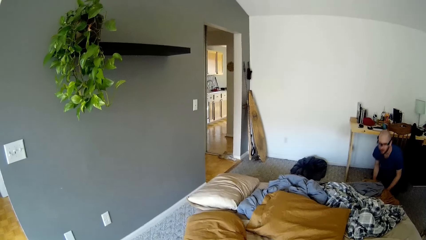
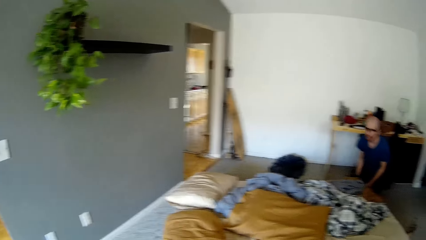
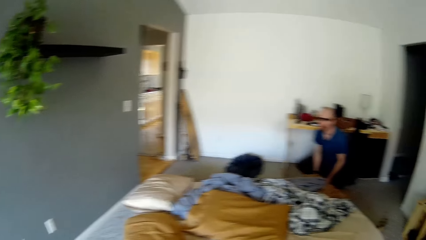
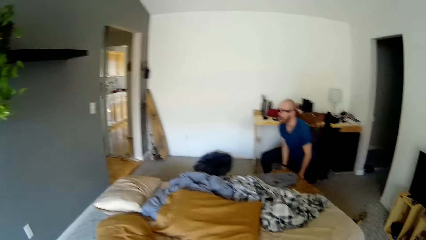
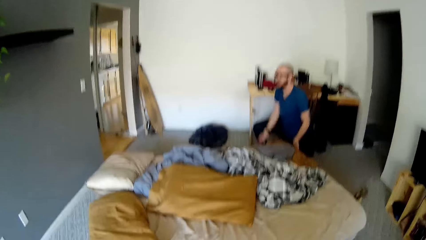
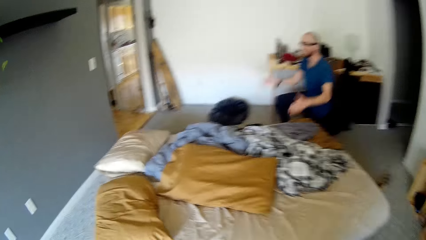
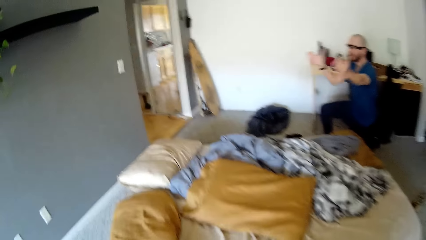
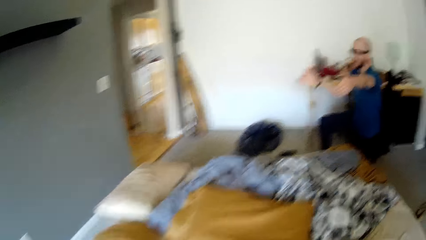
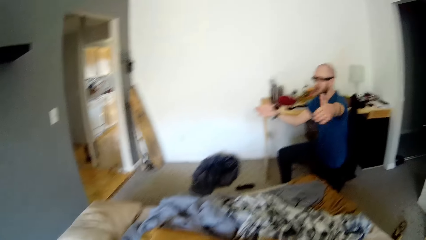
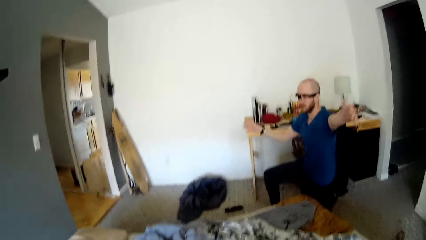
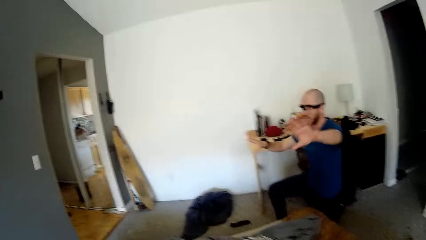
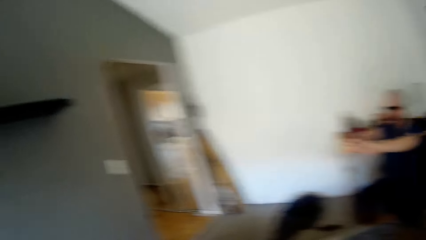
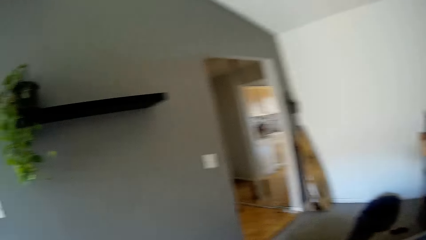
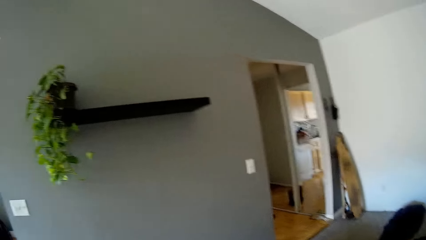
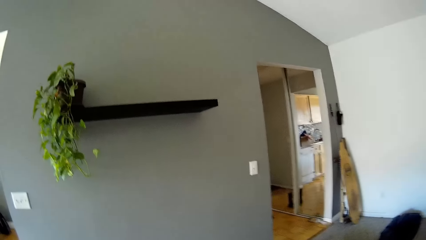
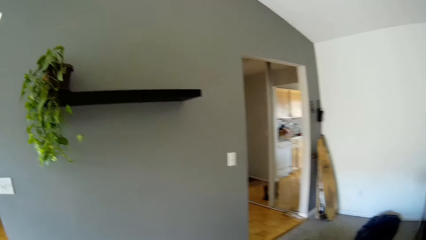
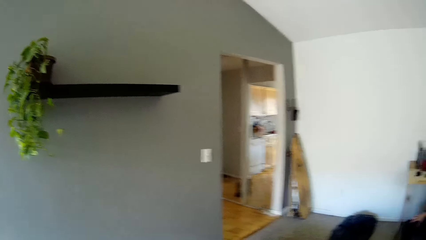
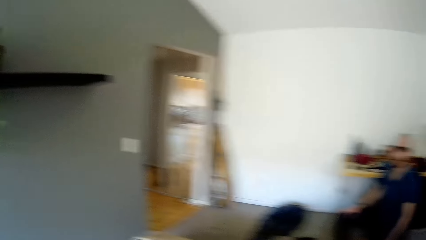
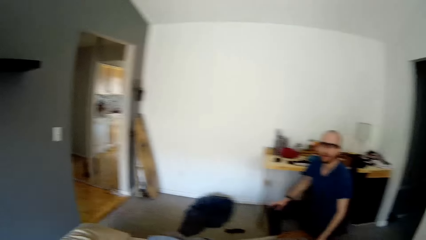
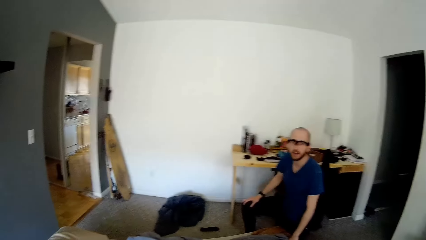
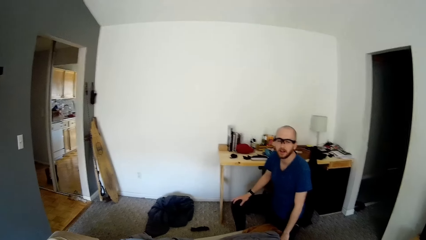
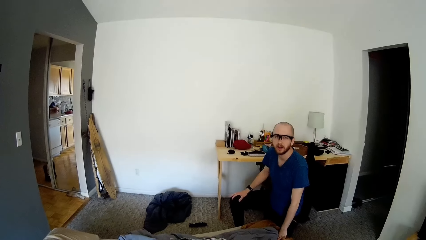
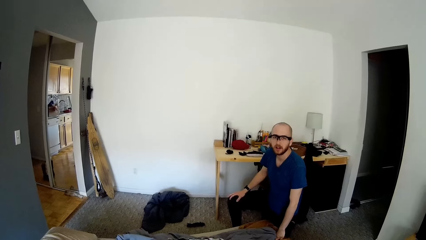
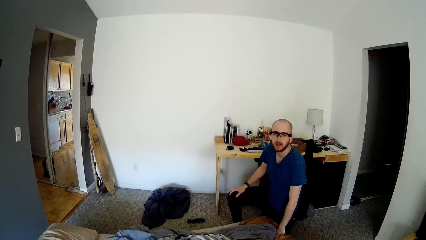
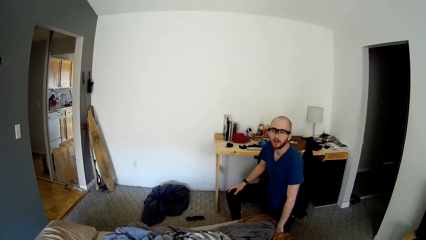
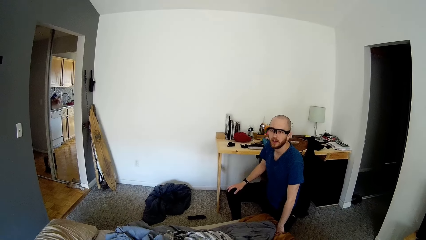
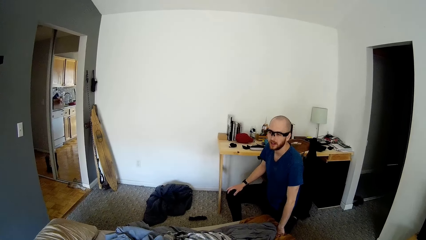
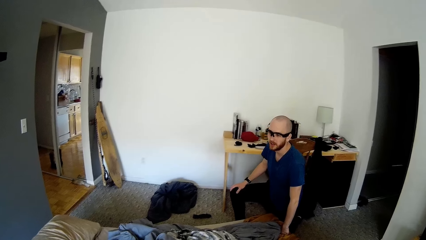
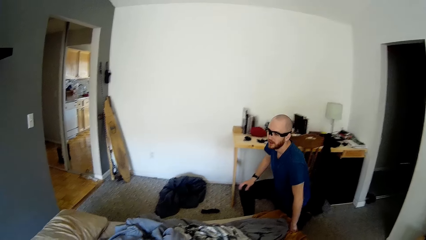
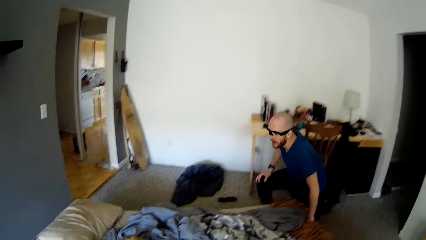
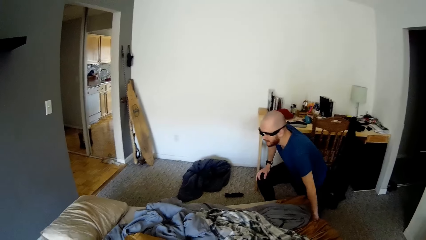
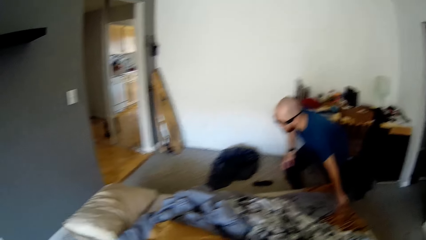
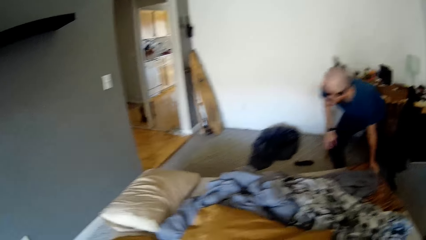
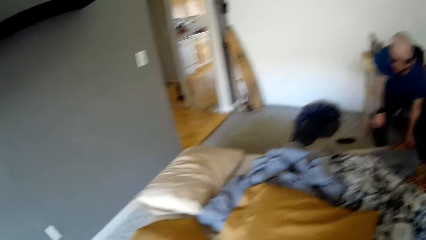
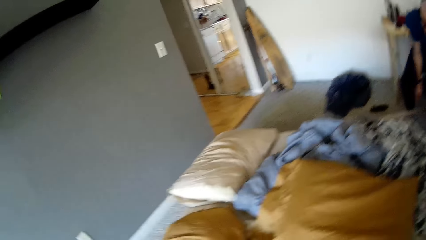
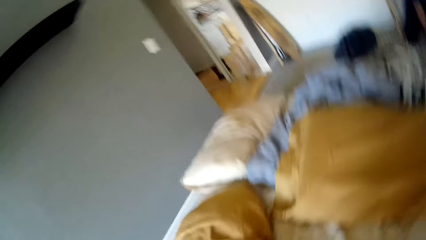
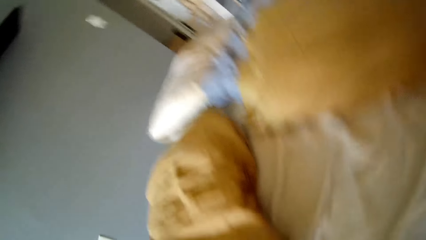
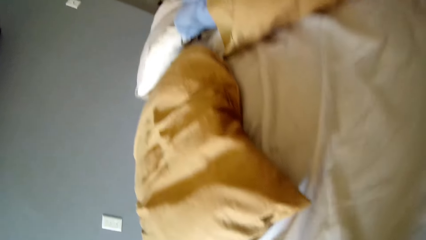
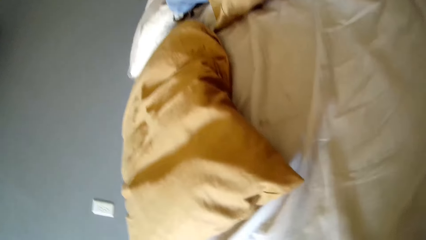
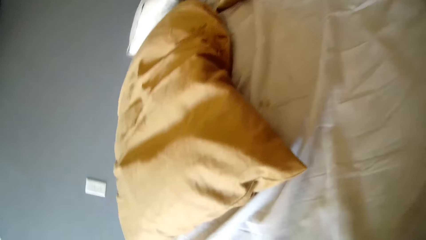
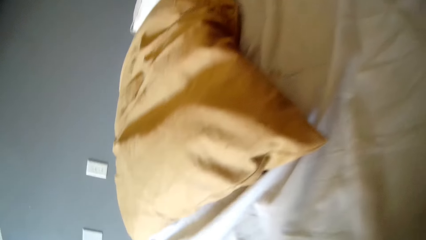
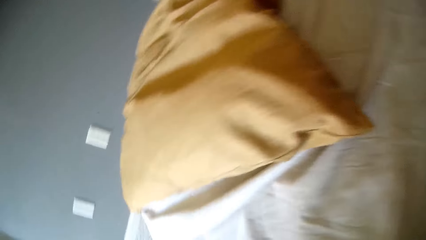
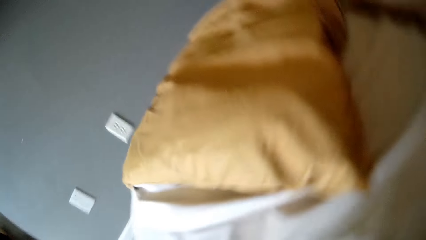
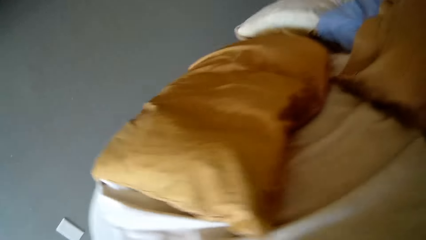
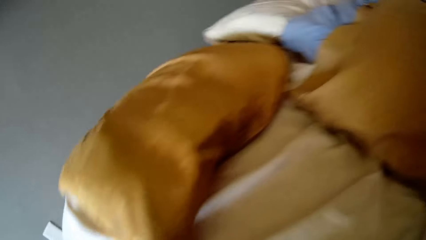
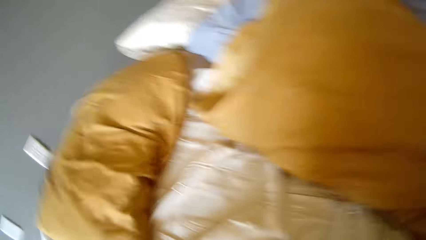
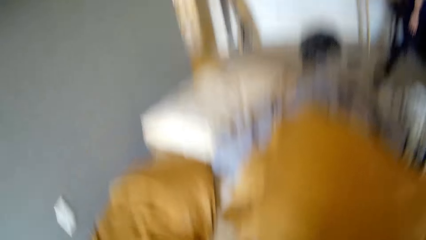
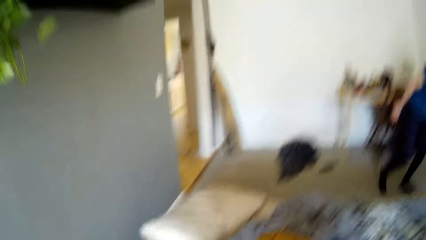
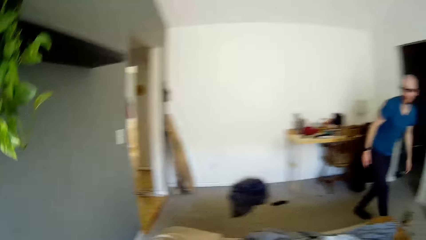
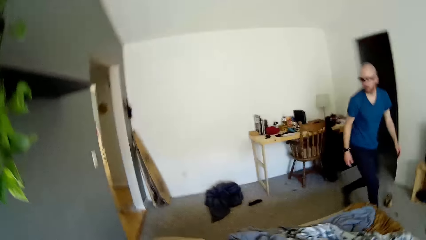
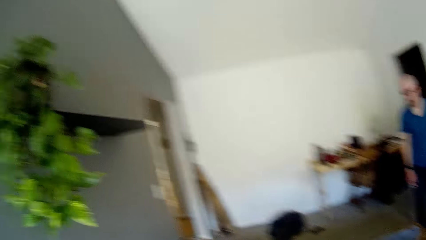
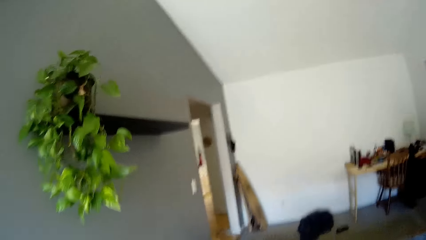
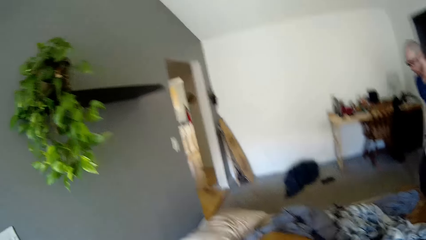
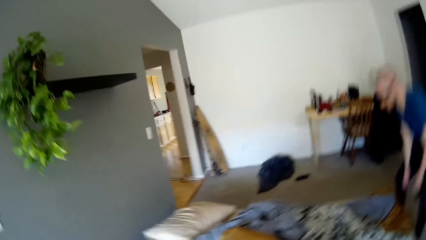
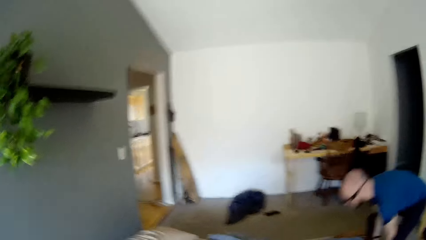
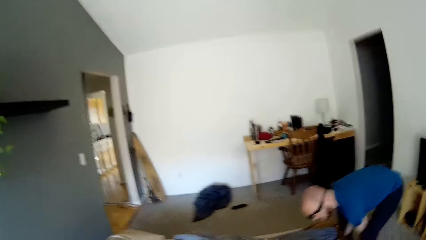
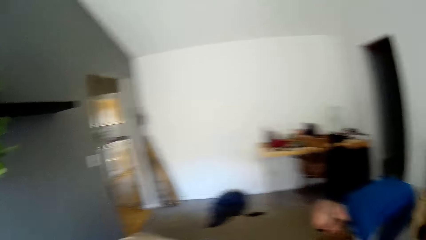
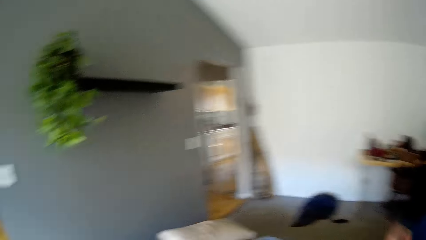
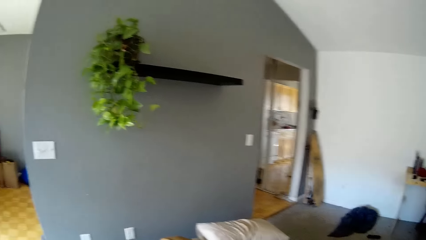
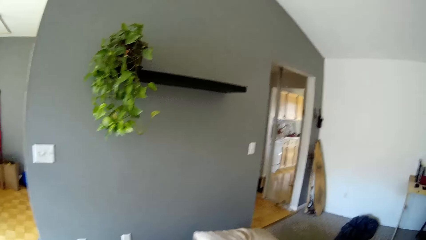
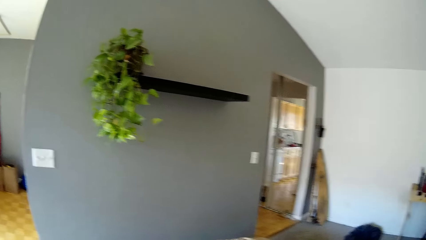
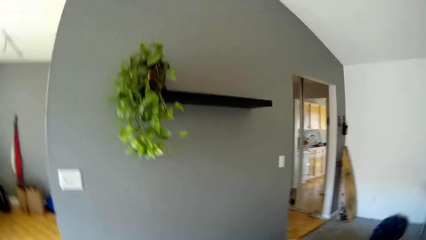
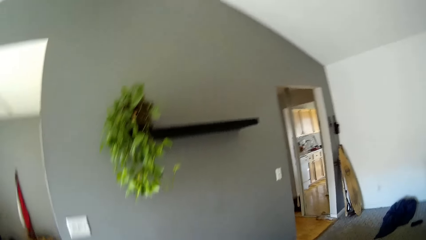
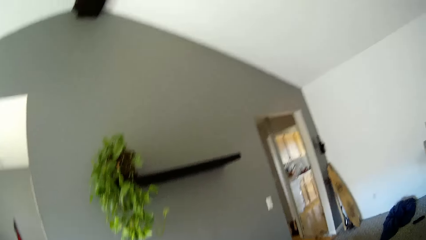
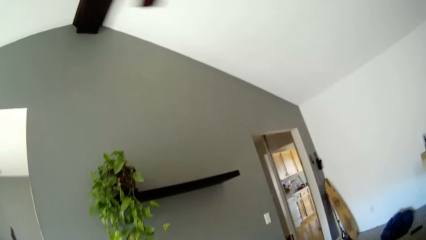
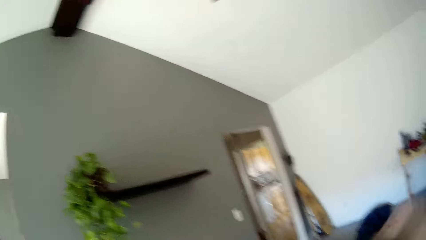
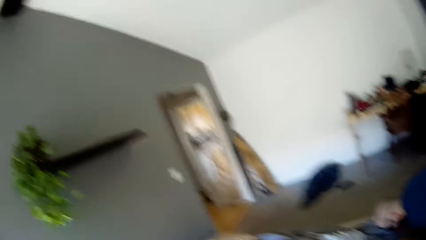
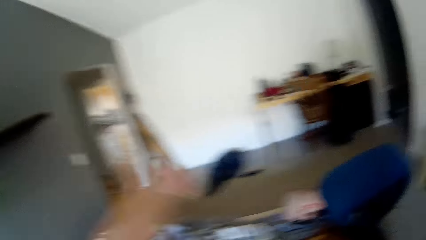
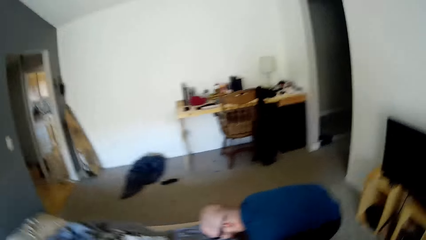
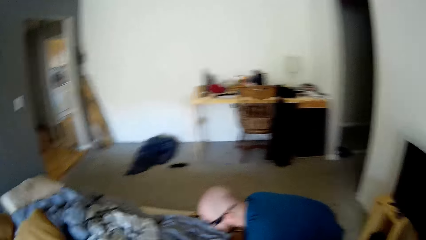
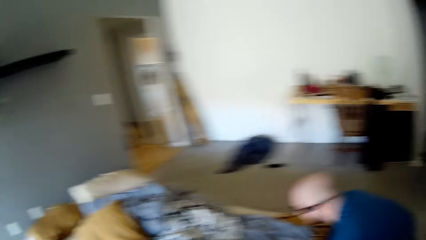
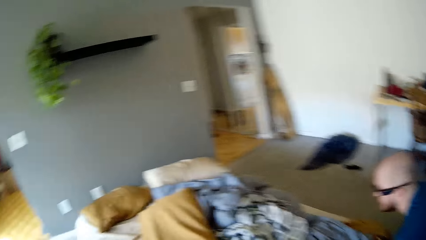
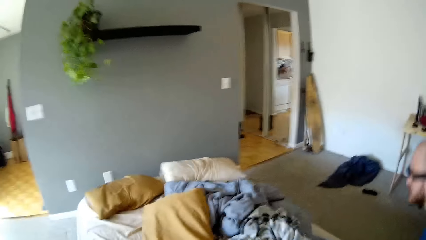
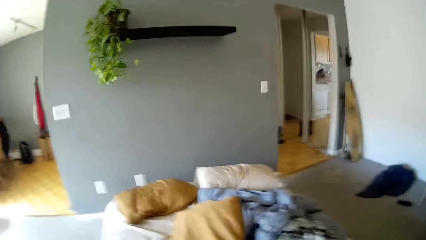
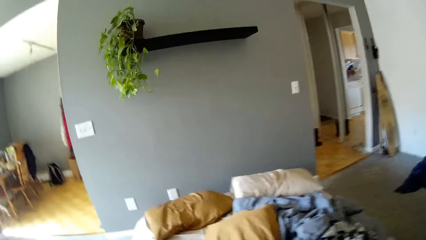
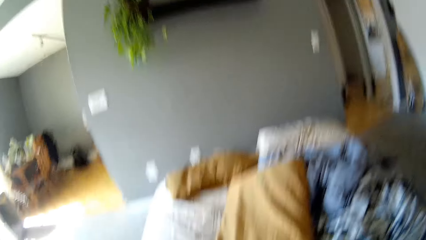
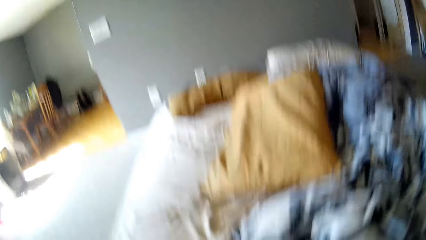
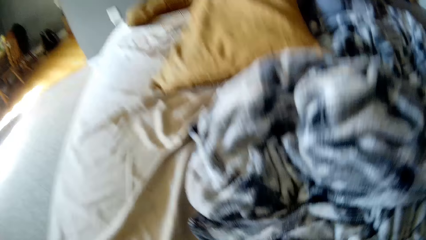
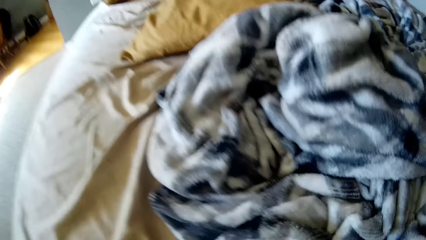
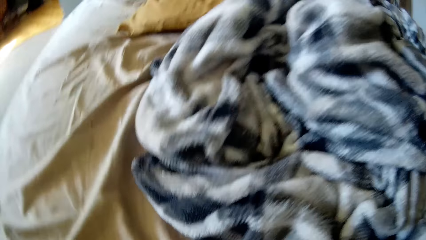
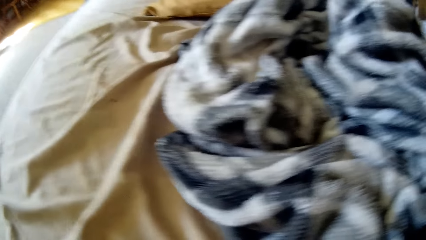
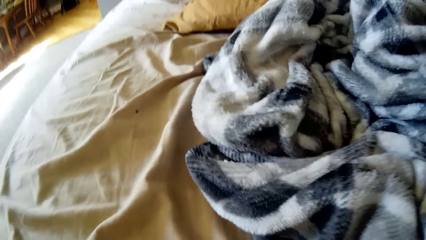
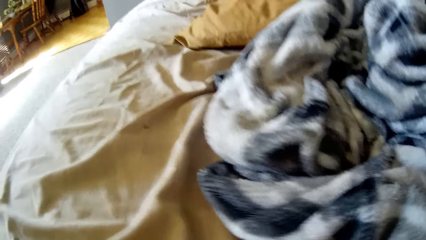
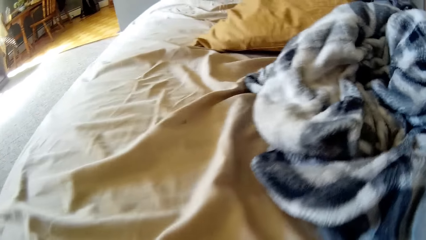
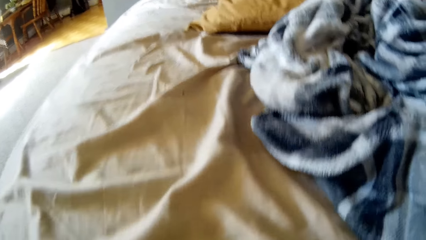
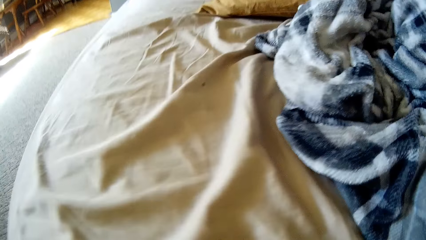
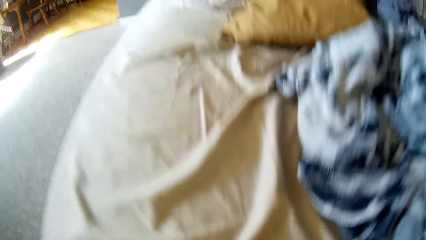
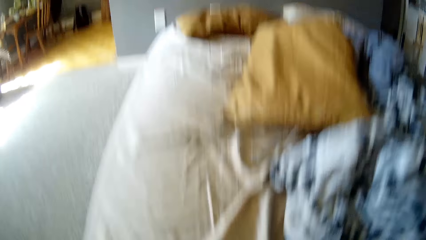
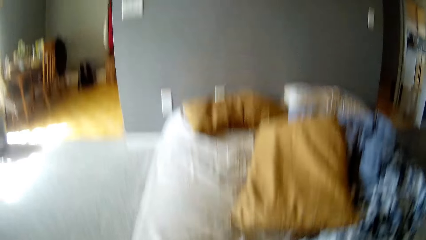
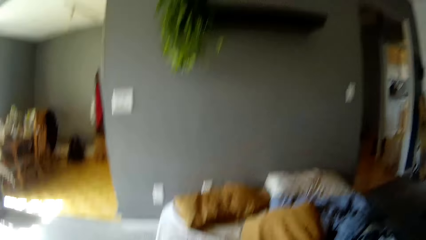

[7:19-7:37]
A man gestures with a hand. The camera wearer looks around. They talk with the man. They adjust the mattress. They move the bed to the wall. The man walks around and fixes the bed. The camera wearer fixes the bed.
